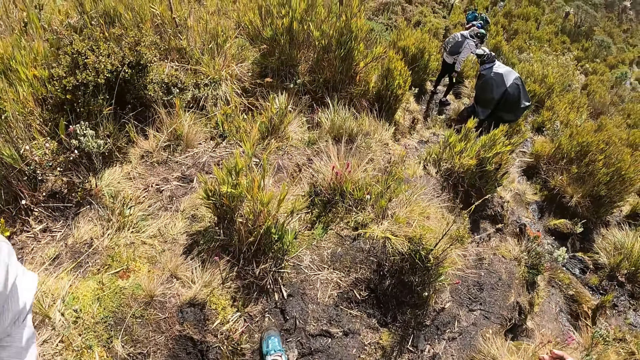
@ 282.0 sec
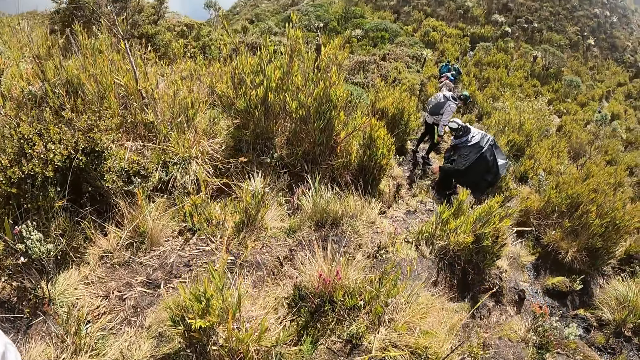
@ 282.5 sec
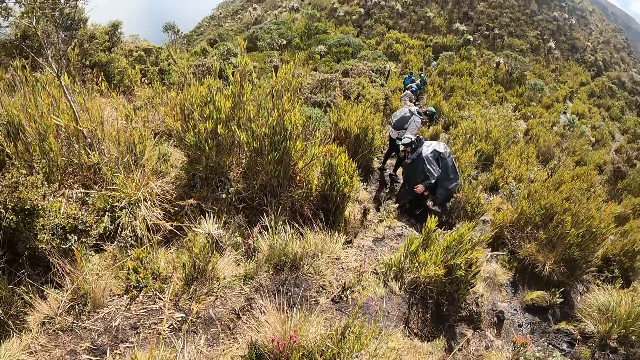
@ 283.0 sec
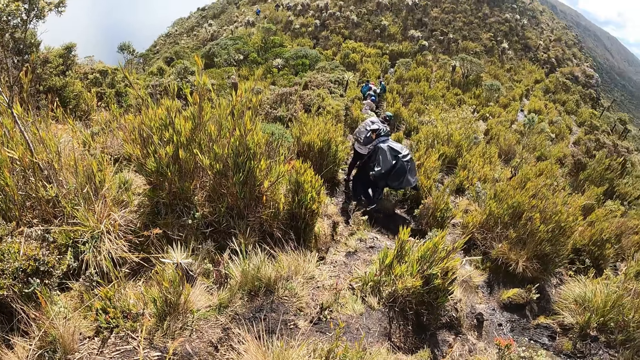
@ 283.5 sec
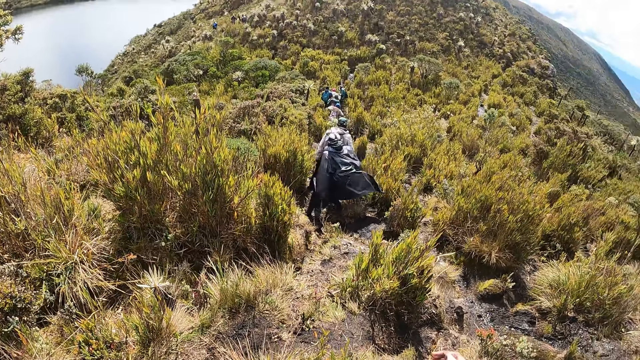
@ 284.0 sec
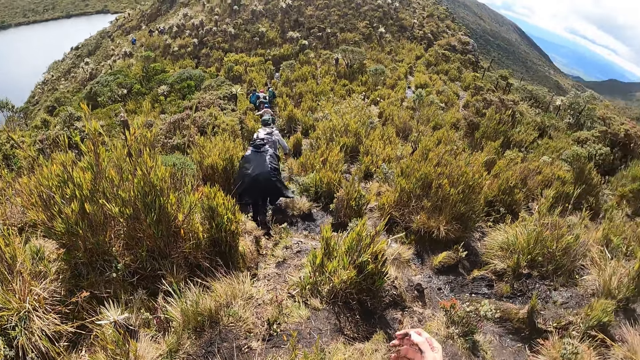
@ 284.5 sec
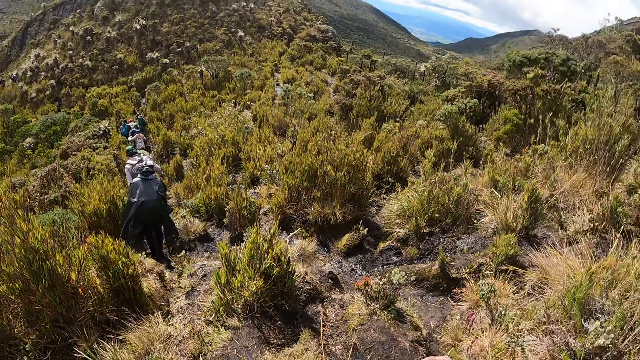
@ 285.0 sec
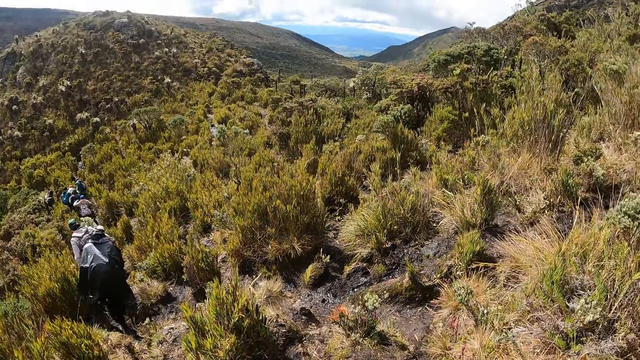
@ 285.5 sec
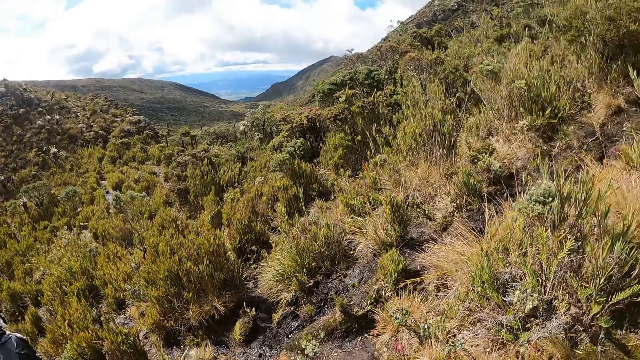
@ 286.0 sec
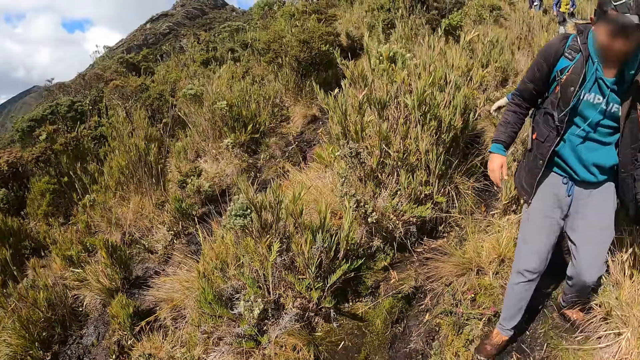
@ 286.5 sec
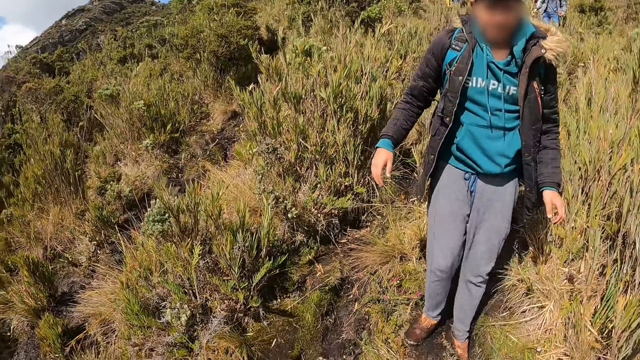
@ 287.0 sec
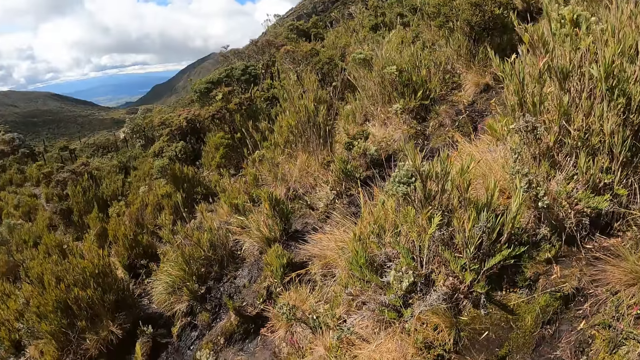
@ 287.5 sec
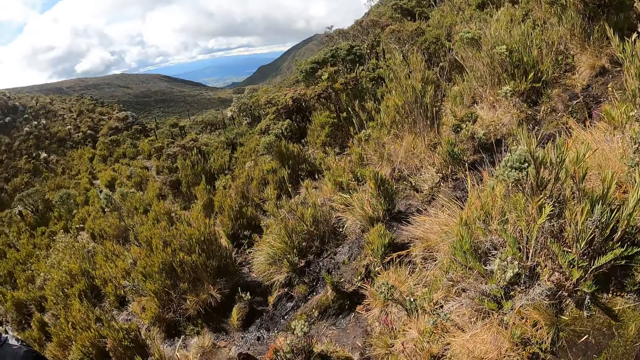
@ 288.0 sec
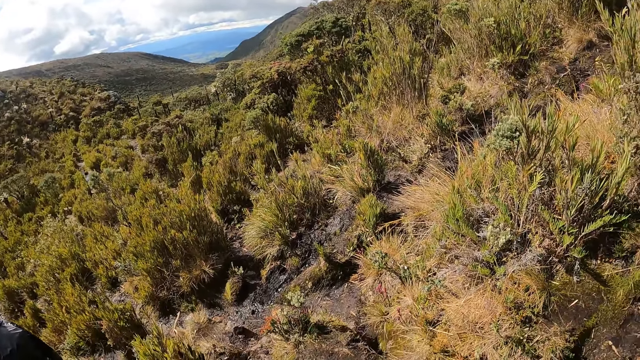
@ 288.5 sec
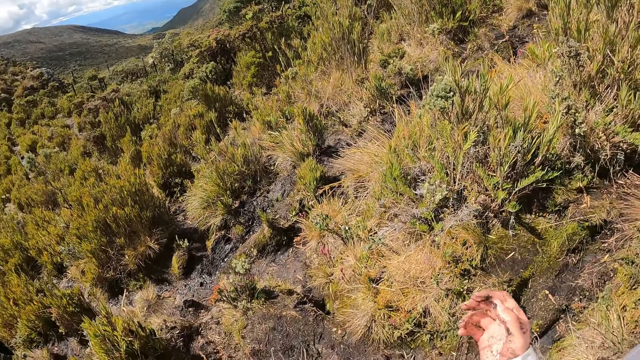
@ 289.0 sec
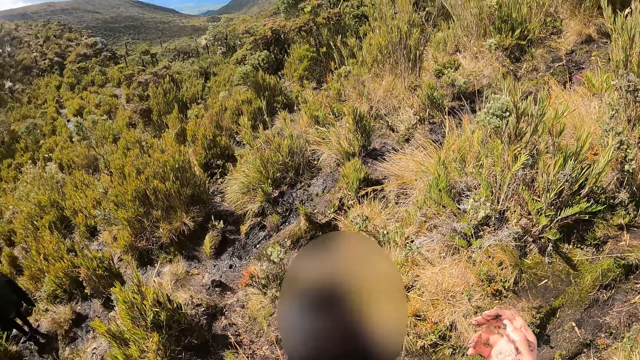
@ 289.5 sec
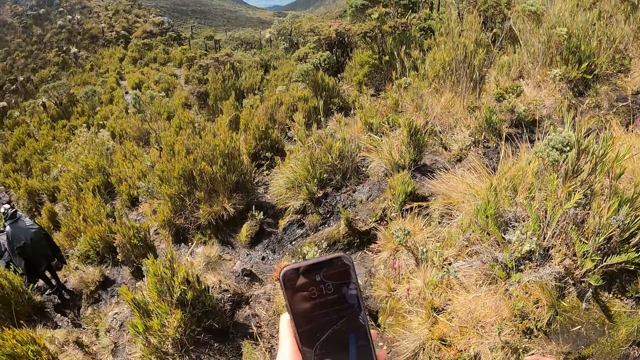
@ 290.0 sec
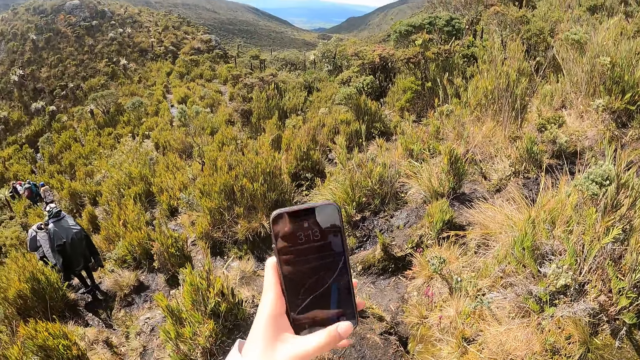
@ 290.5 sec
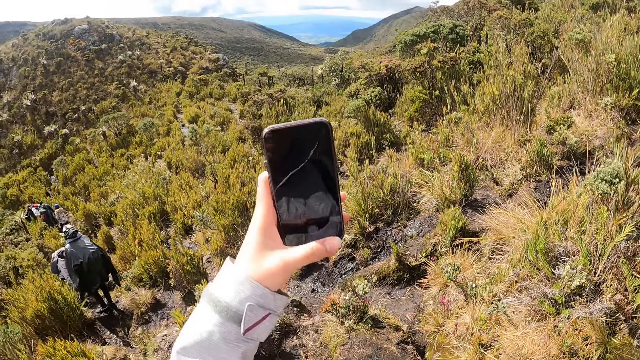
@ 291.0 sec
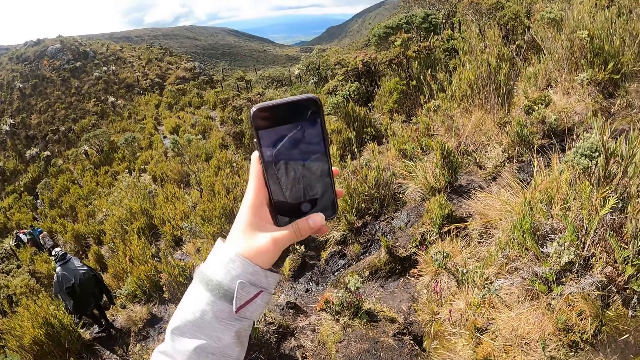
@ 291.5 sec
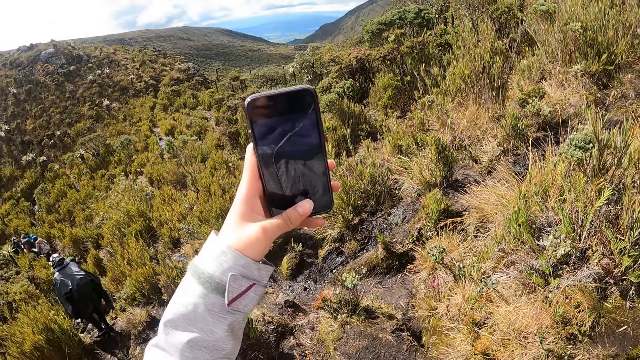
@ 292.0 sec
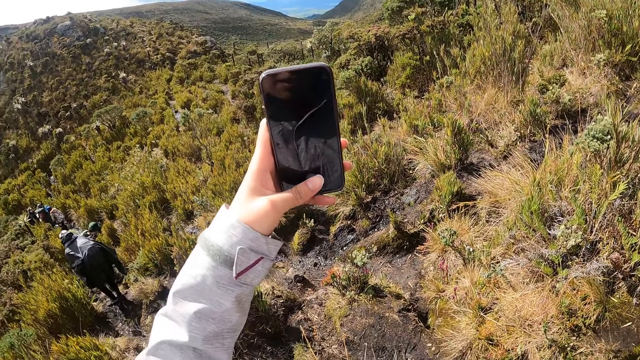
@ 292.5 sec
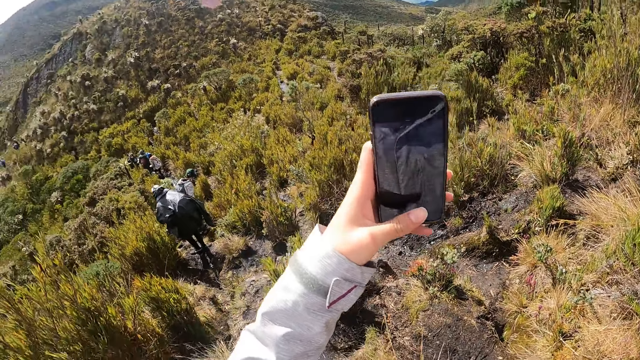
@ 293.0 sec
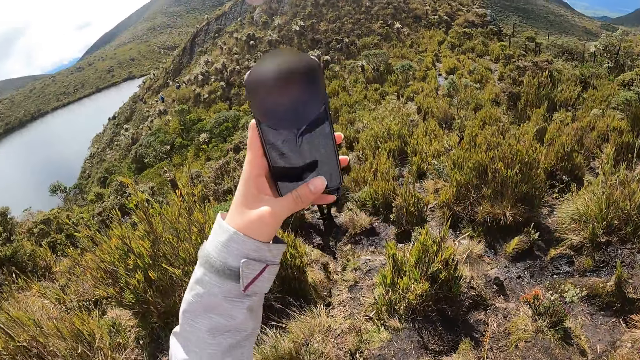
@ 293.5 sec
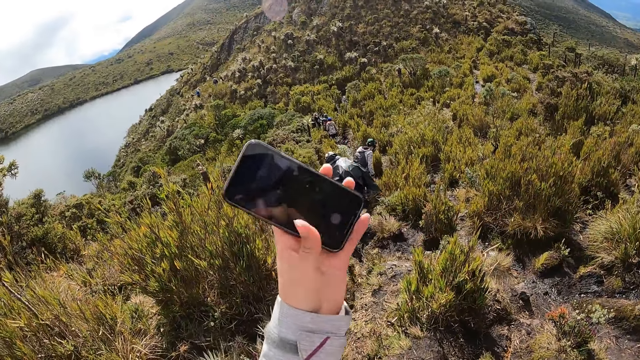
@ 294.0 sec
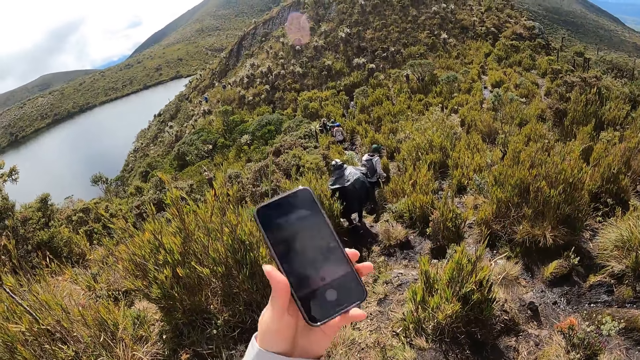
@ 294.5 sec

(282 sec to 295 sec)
The camera wearer lifts a phone with her left hand. She operates the phone with her left hand.

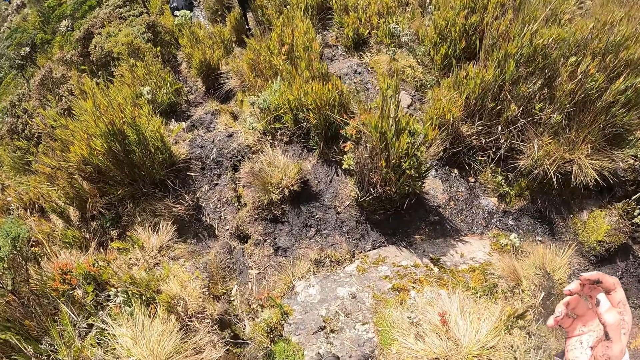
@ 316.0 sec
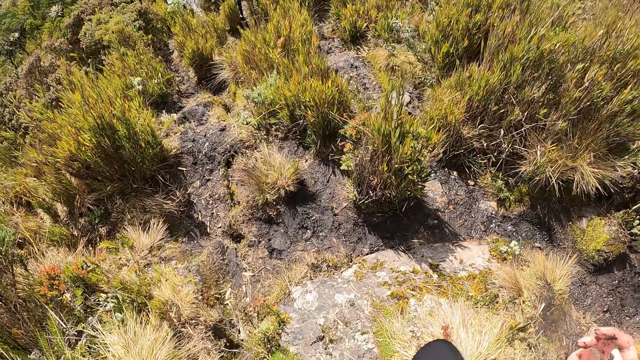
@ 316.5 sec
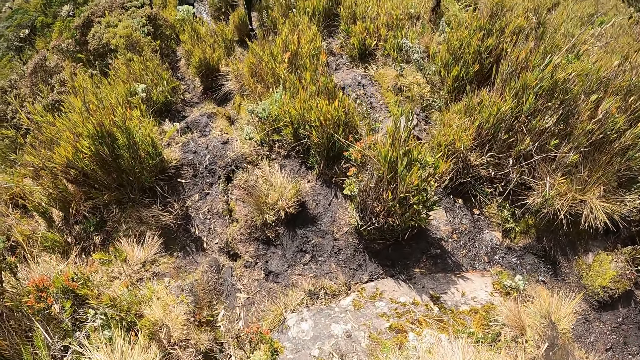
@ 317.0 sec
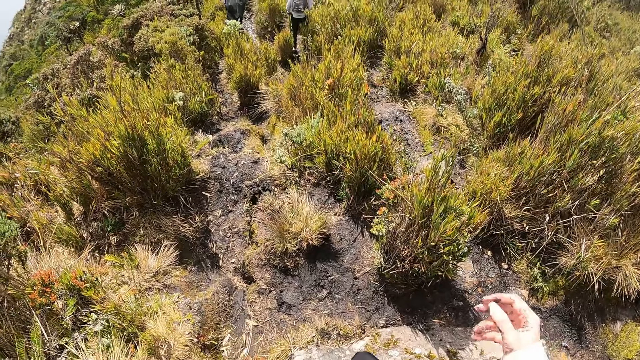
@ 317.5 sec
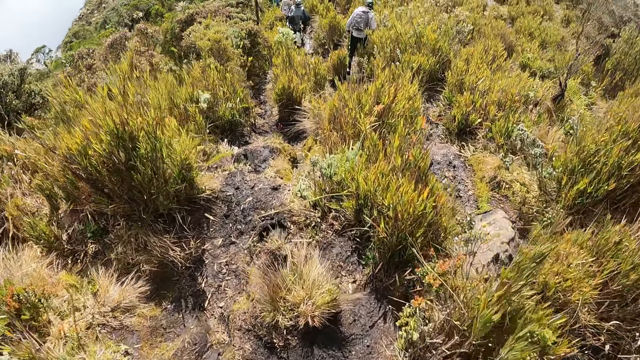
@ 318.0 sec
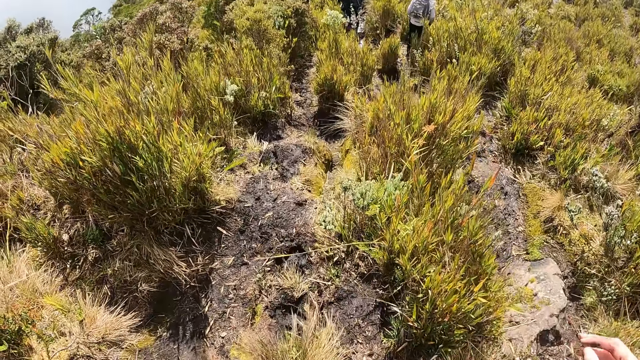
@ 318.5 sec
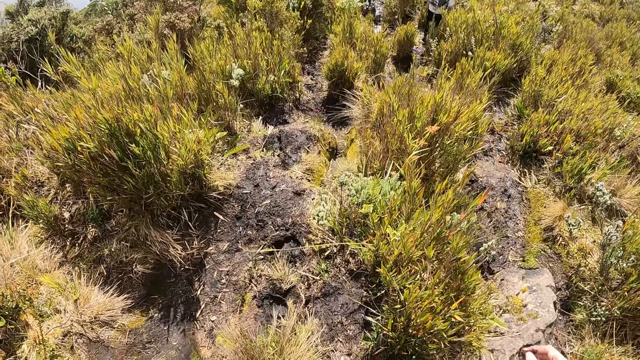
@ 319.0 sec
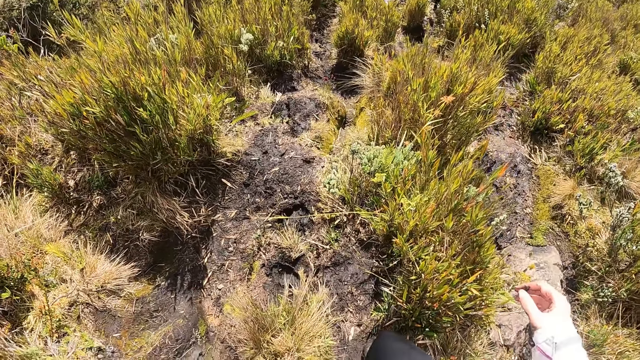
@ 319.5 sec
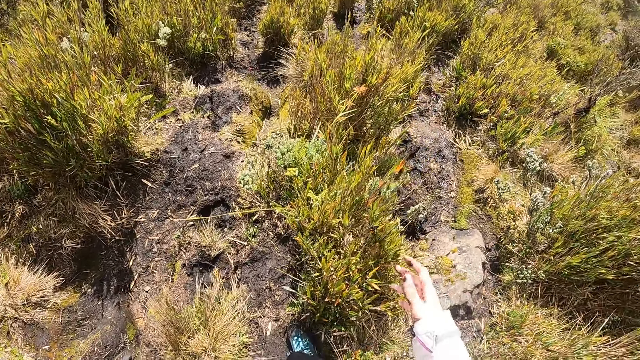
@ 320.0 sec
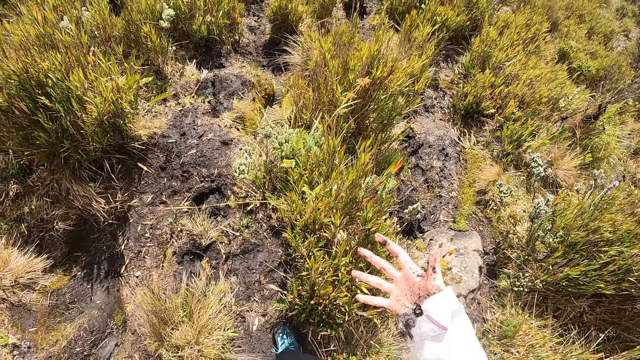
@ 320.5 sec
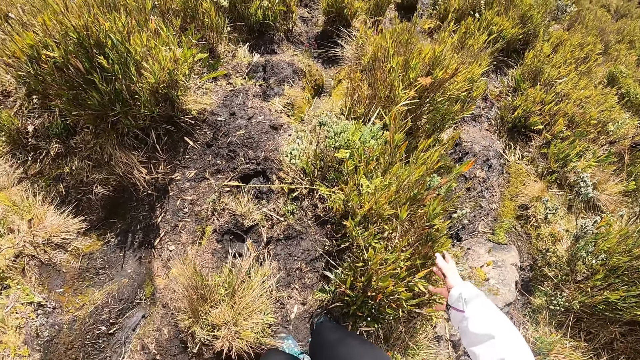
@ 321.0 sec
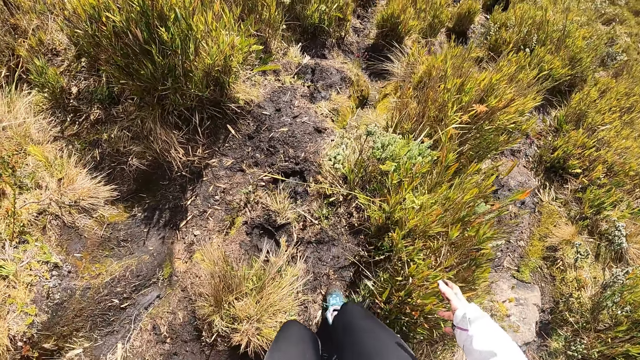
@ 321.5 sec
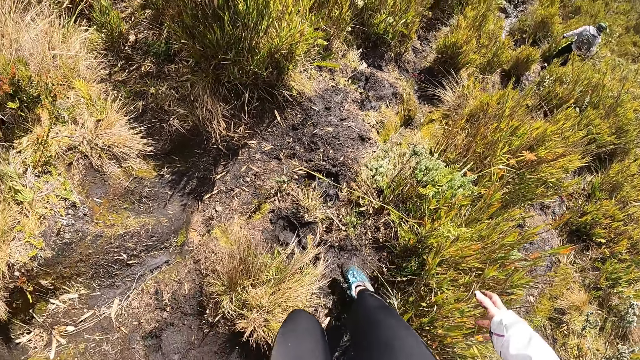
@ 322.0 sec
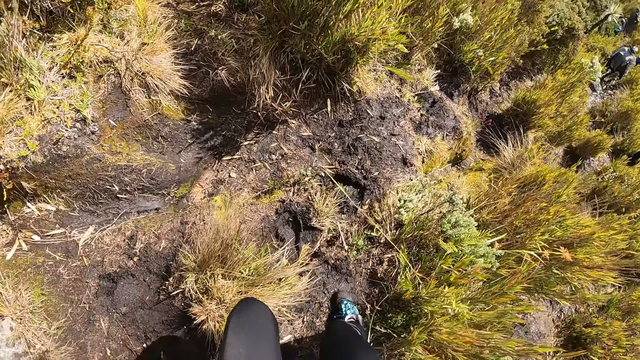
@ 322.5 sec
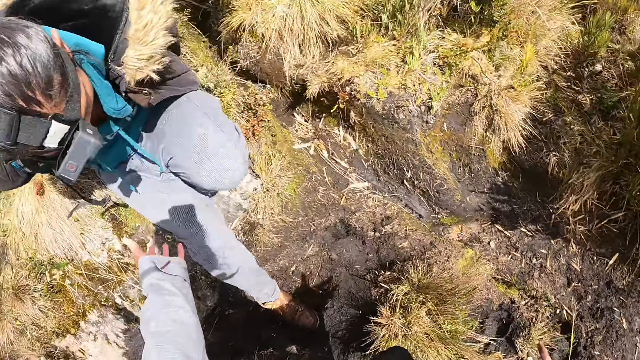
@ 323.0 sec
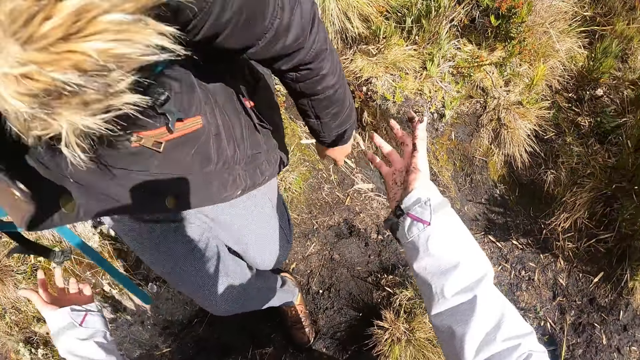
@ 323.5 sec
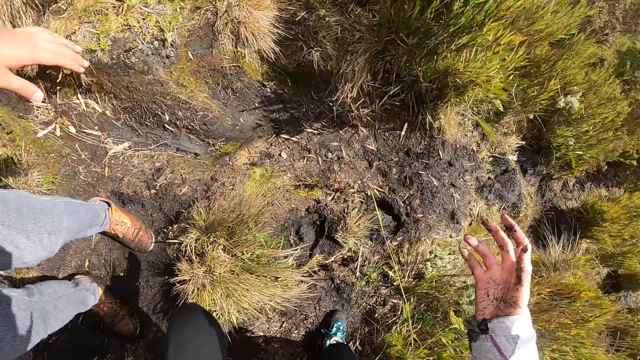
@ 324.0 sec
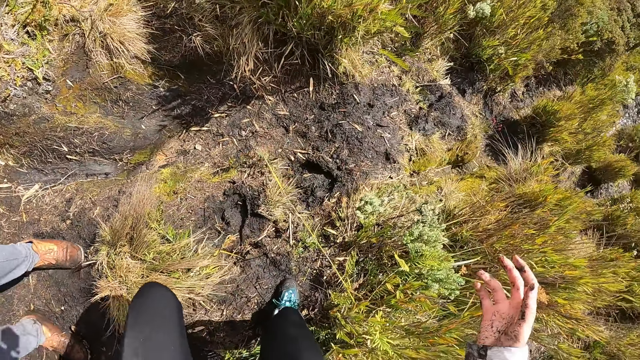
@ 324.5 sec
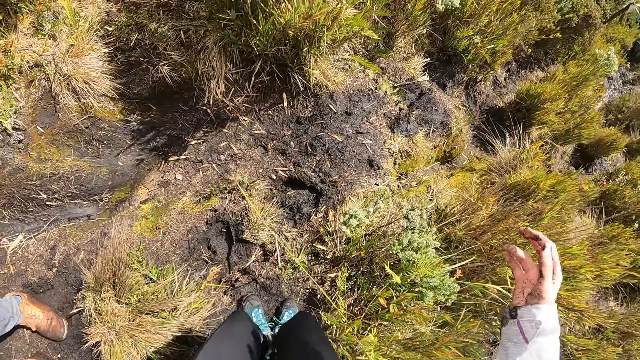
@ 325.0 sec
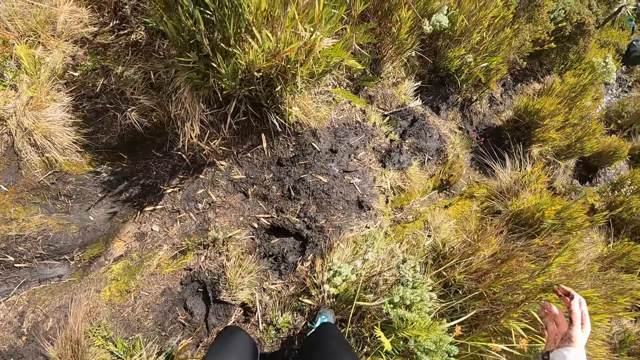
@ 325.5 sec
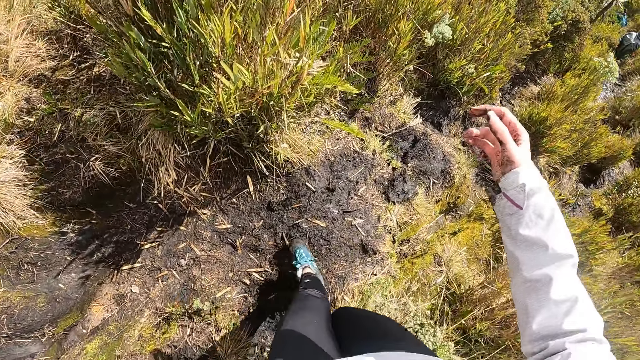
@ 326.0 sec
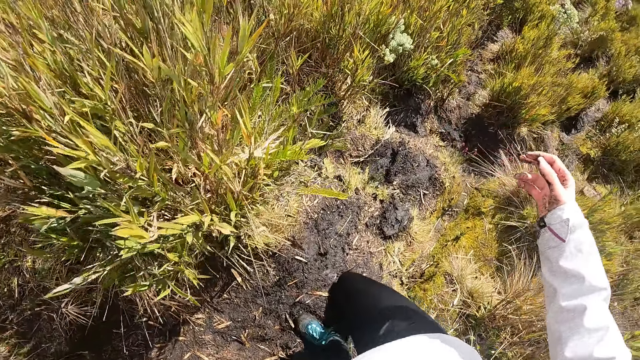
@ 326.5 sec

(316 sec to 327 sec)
The camera wearer walks.
